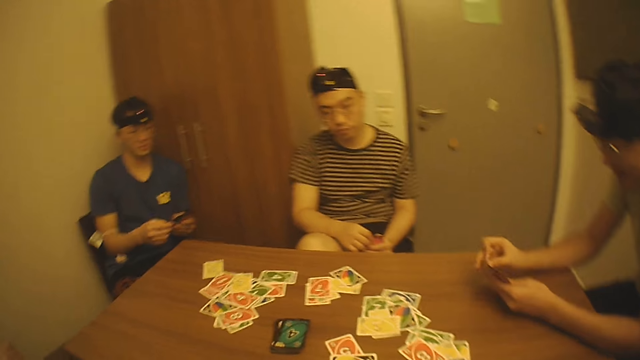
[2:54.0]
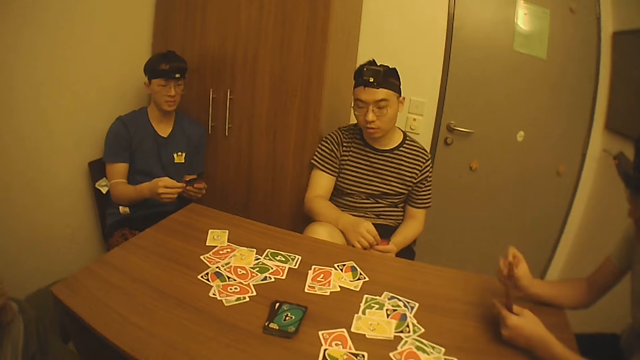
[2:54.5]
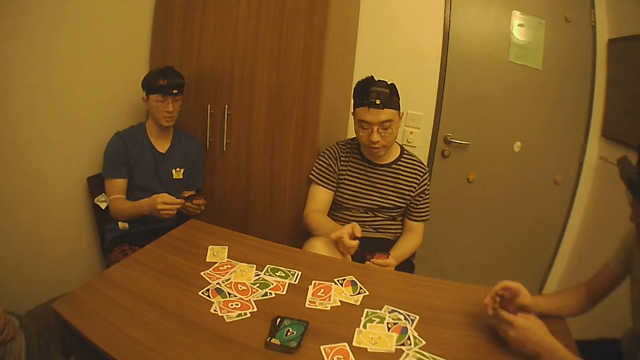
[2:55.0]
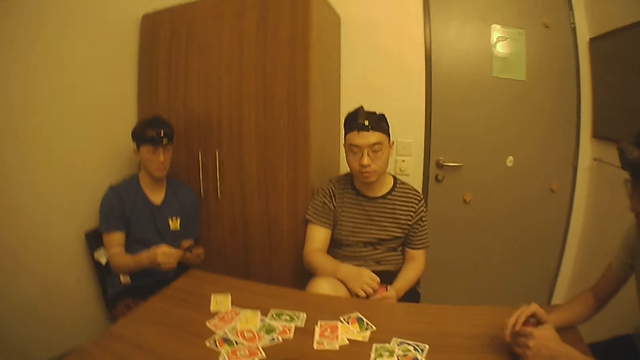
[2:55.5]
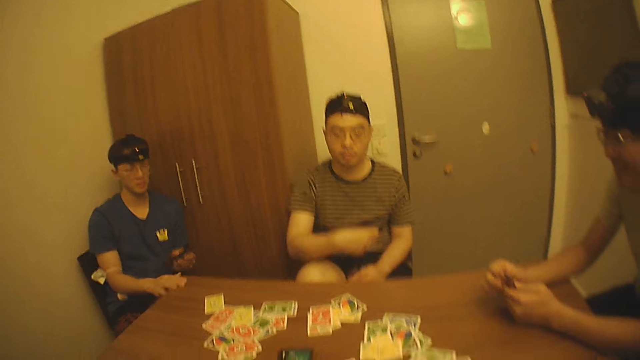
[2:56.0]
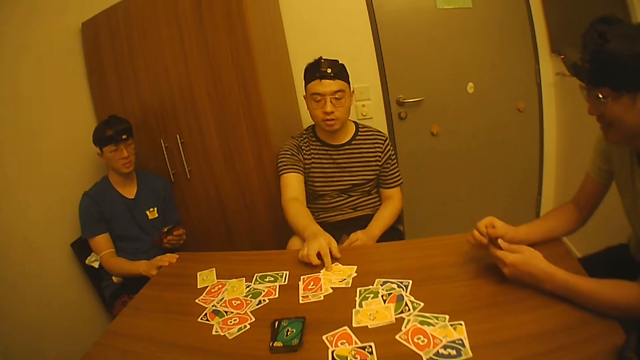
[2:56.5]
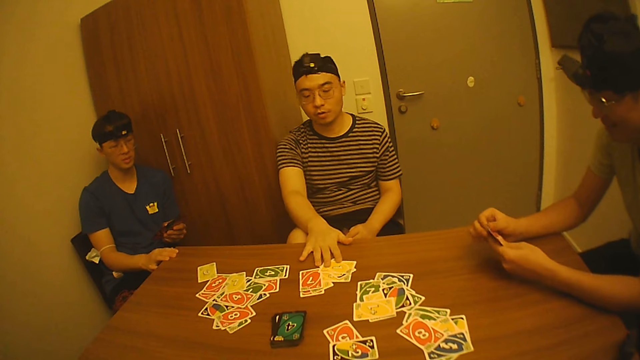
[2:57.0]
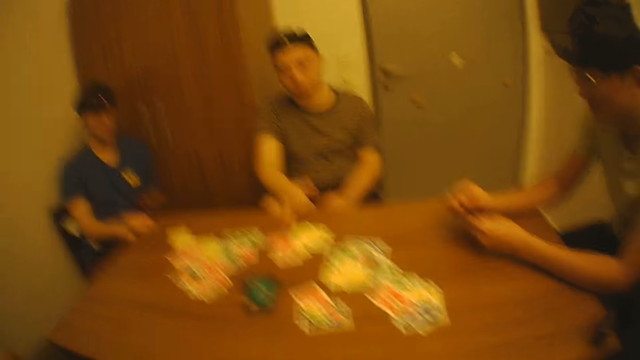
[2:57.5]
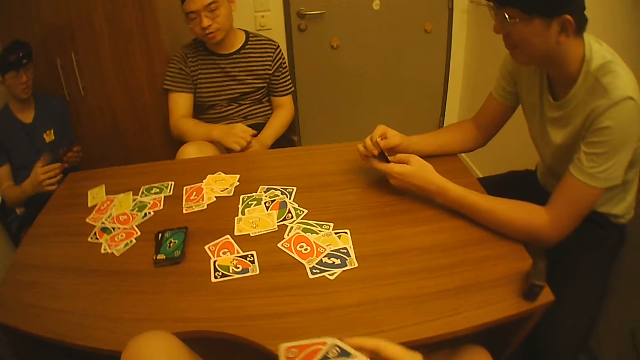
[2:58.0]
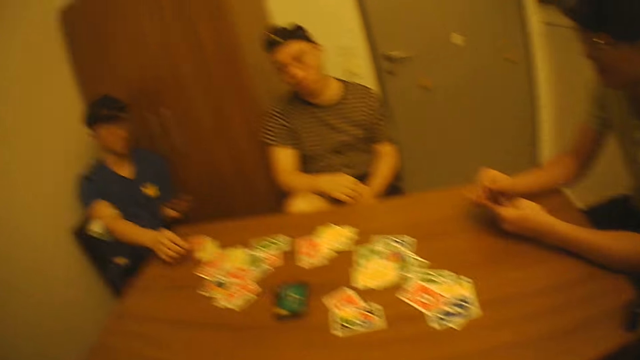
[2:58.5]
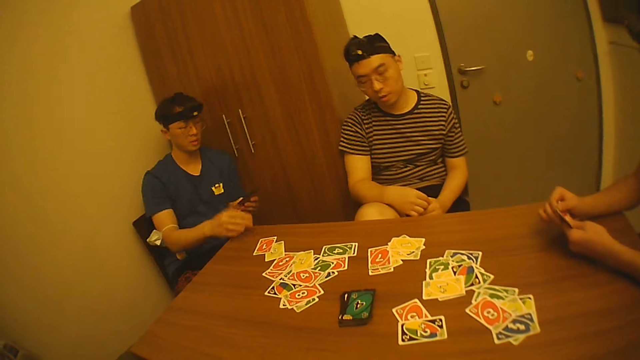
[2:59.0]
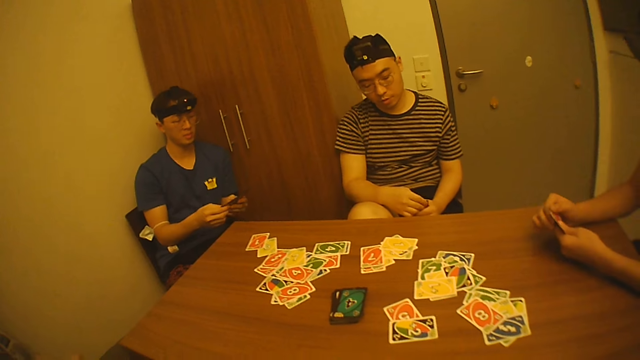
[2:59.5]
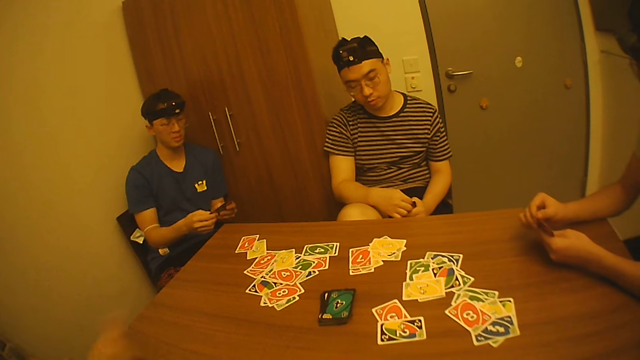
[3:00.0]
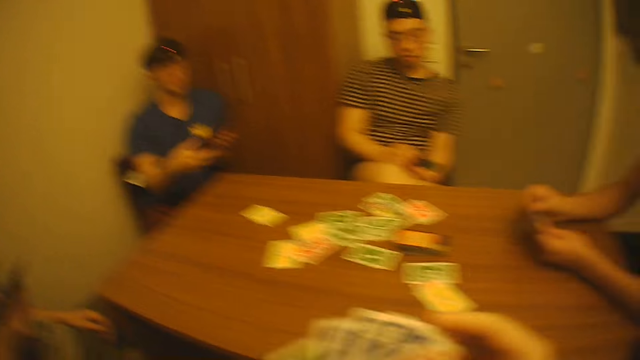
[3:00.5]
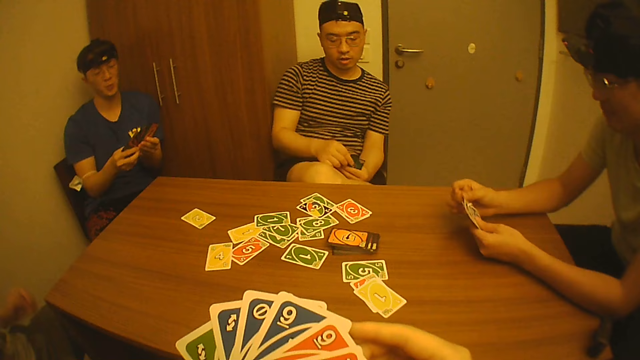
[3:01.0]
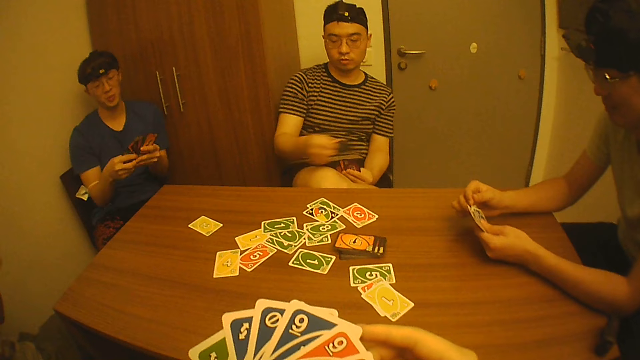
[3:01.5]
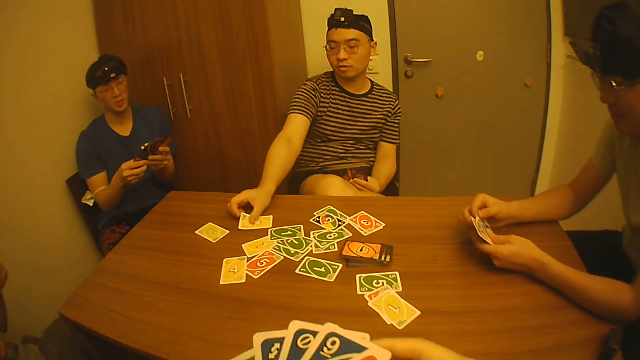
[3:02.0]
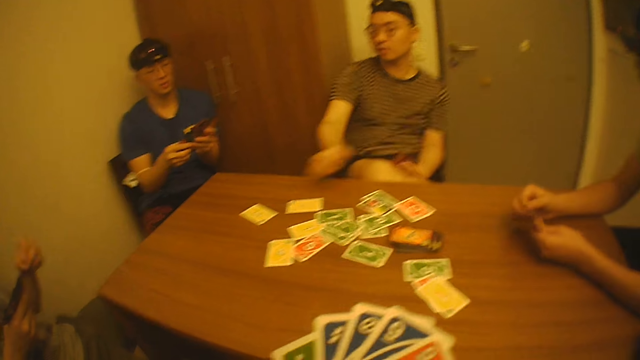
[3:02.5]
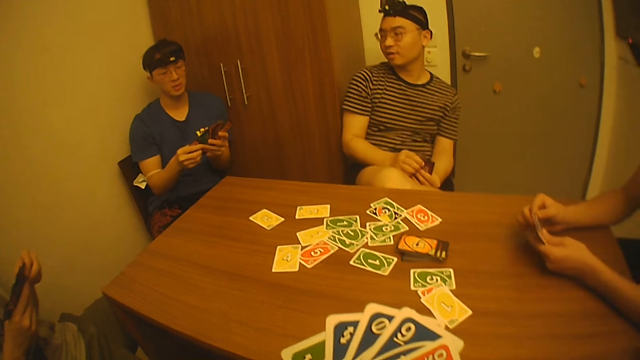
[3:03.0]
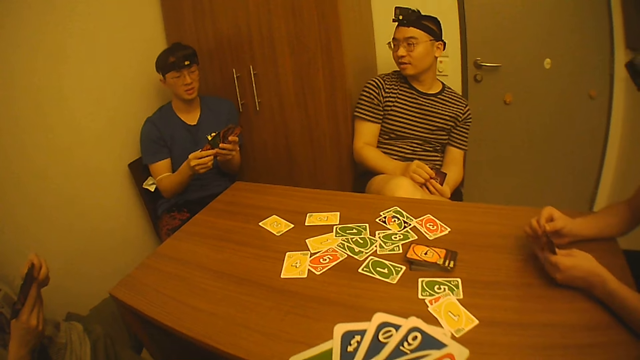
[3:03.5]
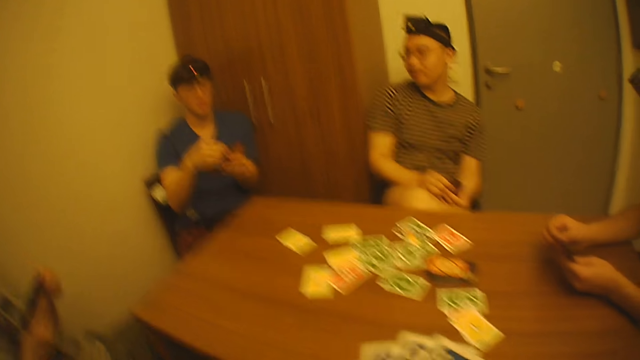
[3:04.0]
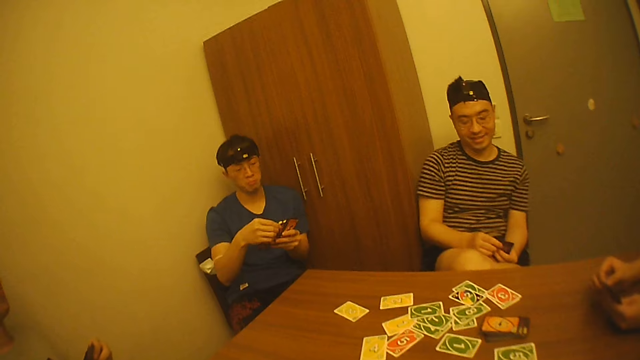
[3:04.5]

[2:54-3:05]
A man interacts with another man, a third man, a fourth man and the camera wearer. The first man drops a card on the table with his right hand. The third man arranges the cards in his hands. The second man drops a card on the table with his right hand. He arranges the cards in his hands. The camera wearer looks at the play cards. The first man drops a card on the table with his right hand.

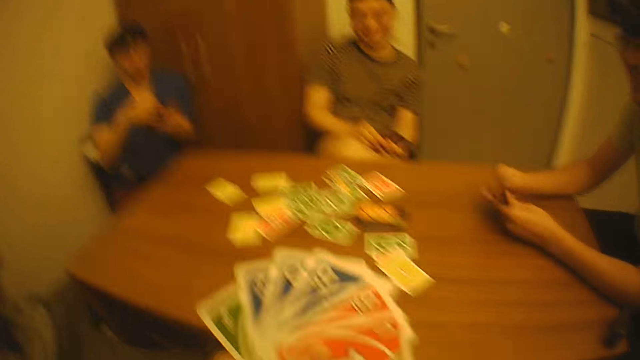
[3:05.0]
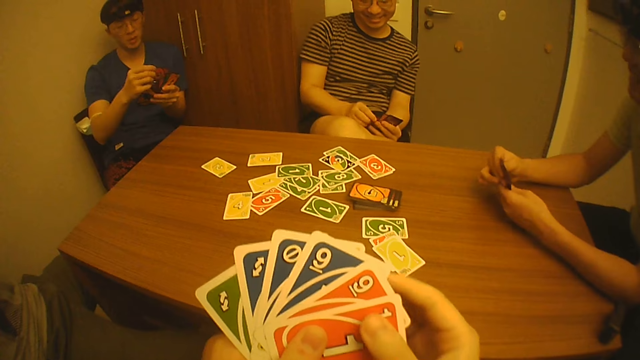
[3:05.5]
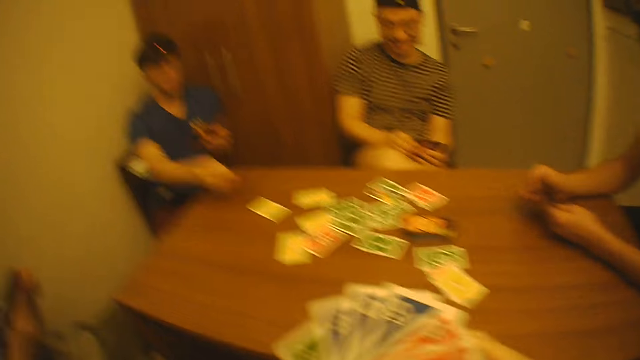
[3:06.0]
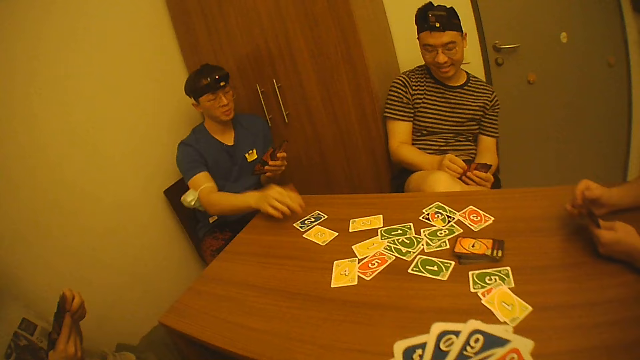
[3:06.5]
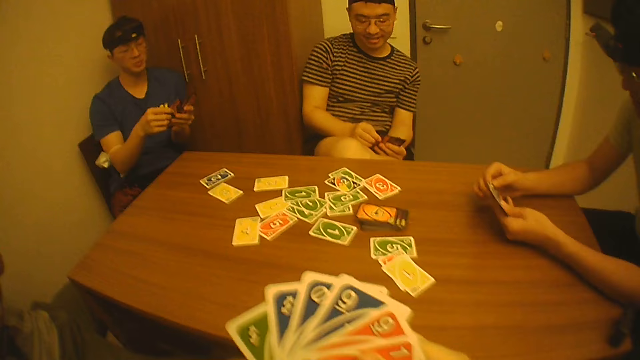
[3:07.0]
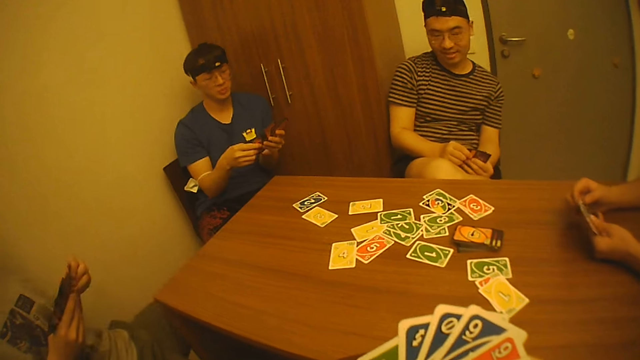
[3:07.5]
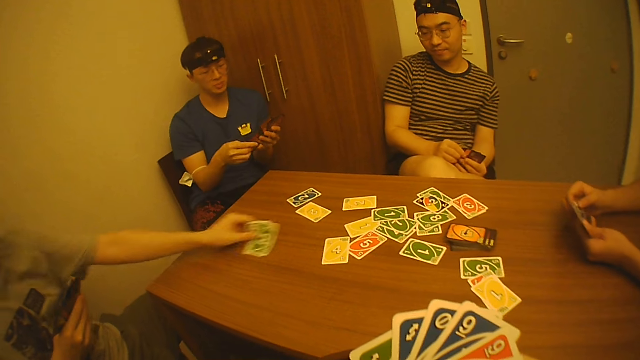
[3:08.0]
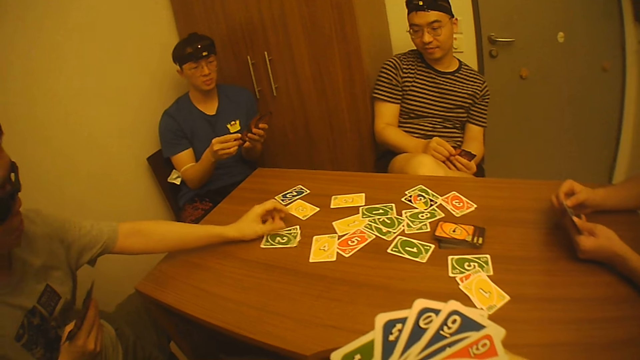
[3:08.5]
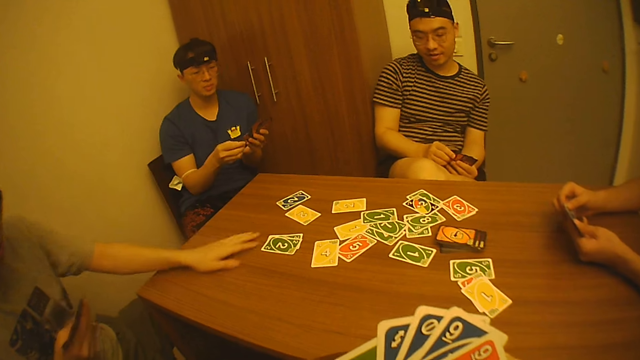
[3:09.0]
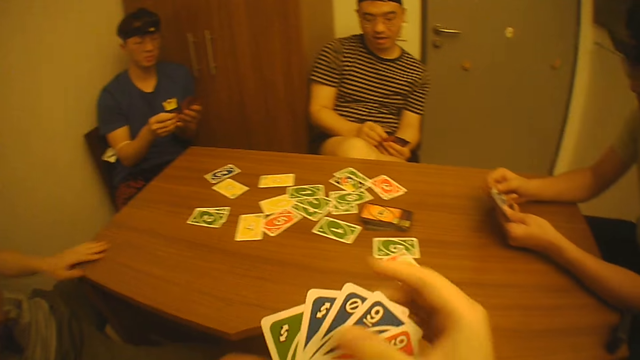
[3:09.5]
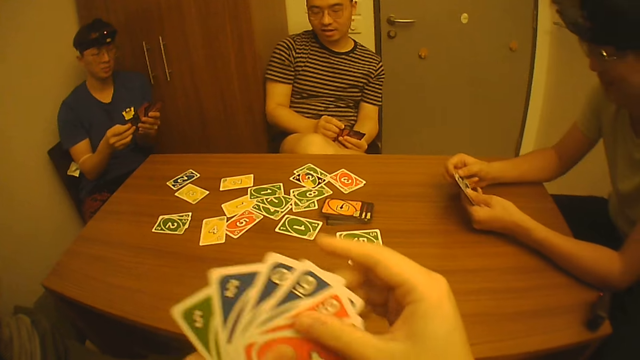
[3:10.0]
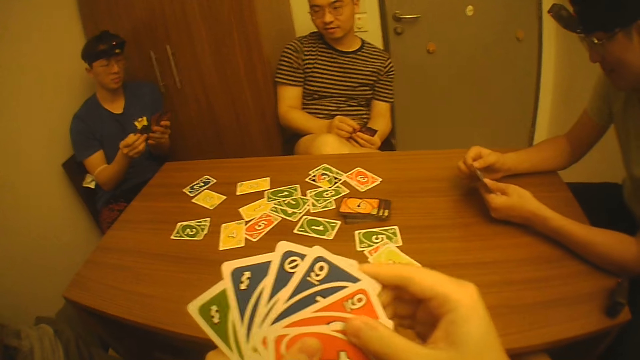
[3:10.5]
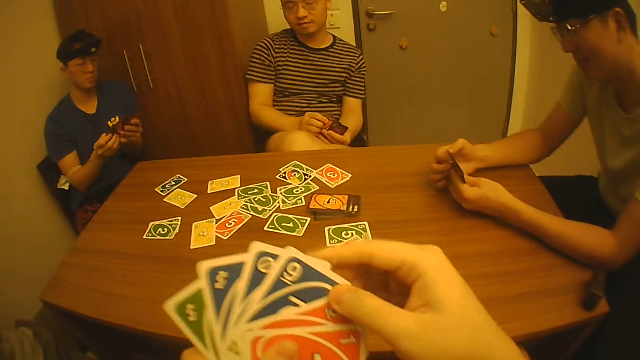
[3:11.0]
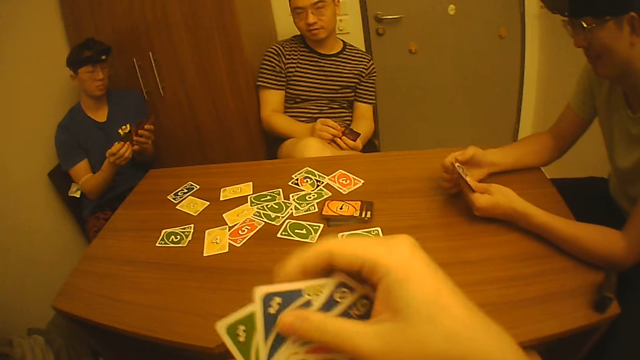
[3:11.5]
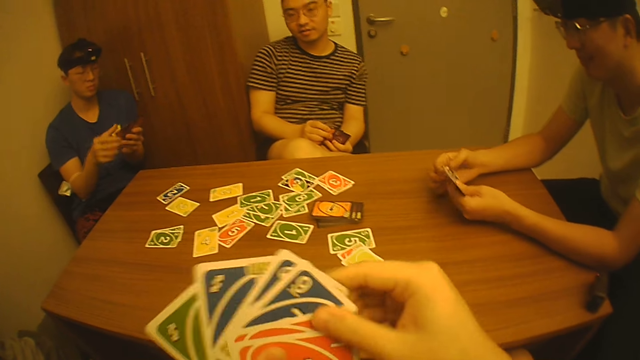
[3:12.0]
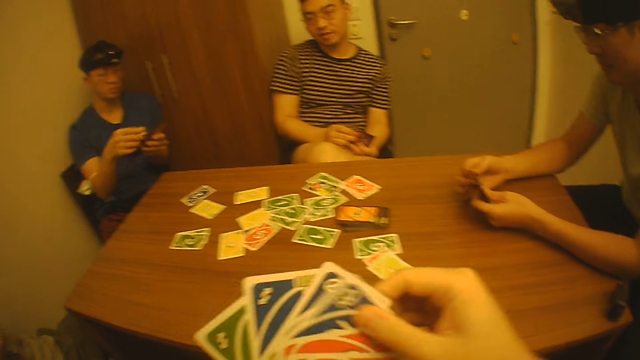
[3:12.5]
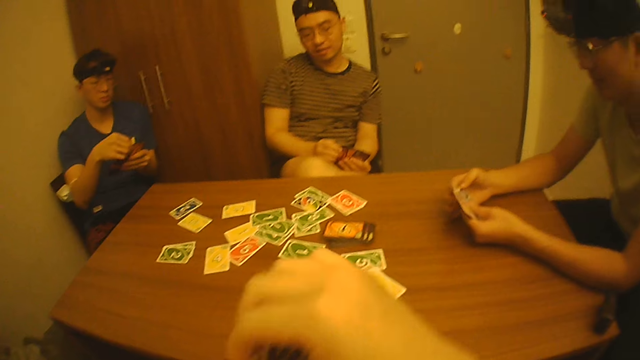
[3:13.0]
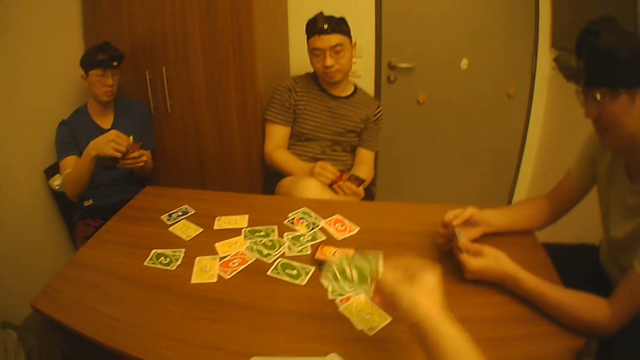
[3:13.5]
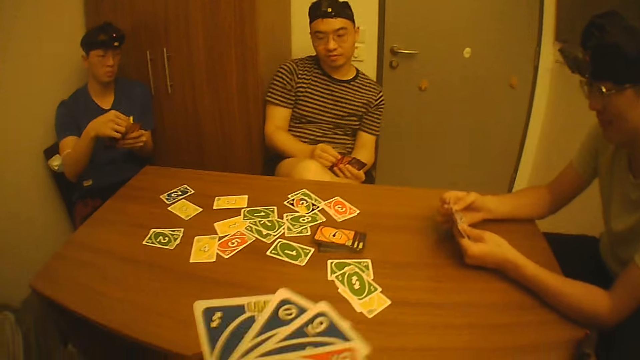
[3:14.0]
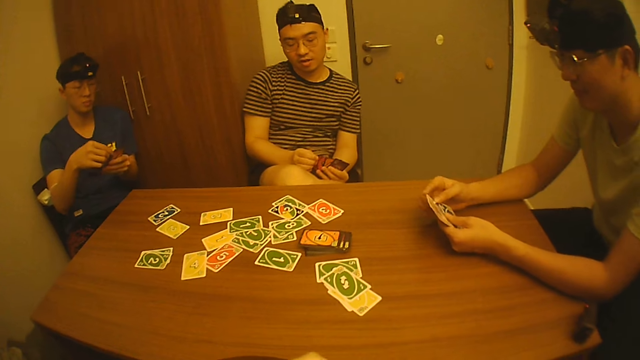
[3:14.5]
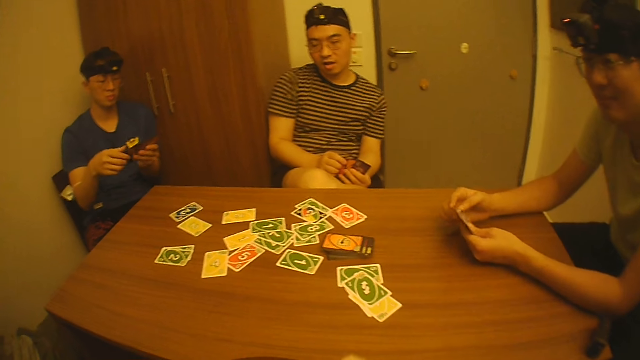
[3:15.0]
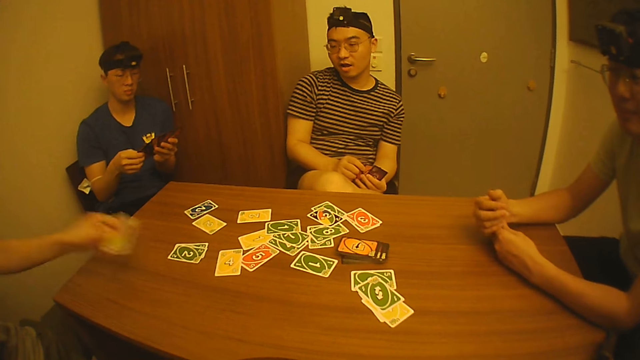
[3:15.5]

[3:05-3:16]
A man arranges the cards in his hands. Another man drops a card on the table with his right hand. He arranges the cards in his hands. A third man interacts with the second man, a fourth man, the first man and the camera wearer. The third man drops two cards on the table with his left hand. The second man looks at the play card. The camera wearer arranges the cards in his hands. The fourth man looks at the play cards. The camera wearer takes the play card. He drops a card on the table with his right hand. The third man drops a card on the table with his left hand. He interacts with the second man, the fourth man, the first man and the camera wearer.
